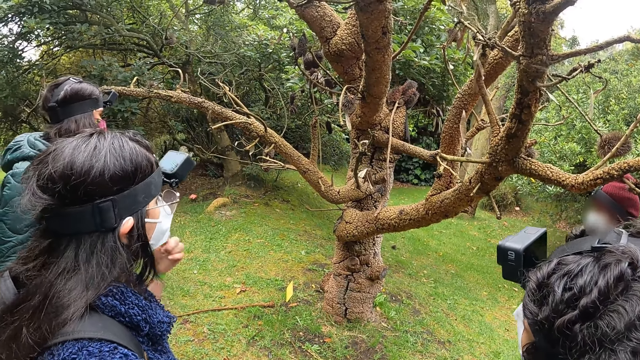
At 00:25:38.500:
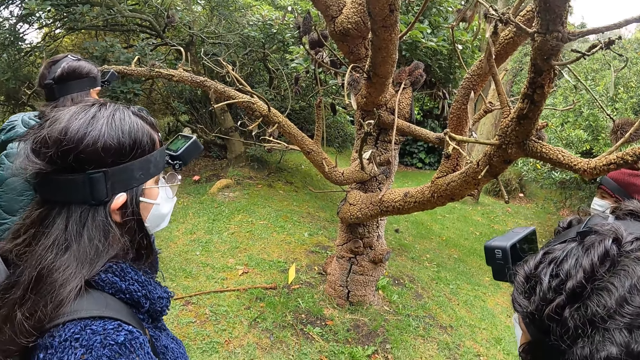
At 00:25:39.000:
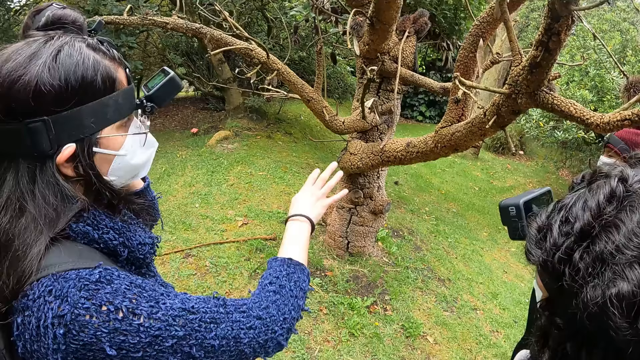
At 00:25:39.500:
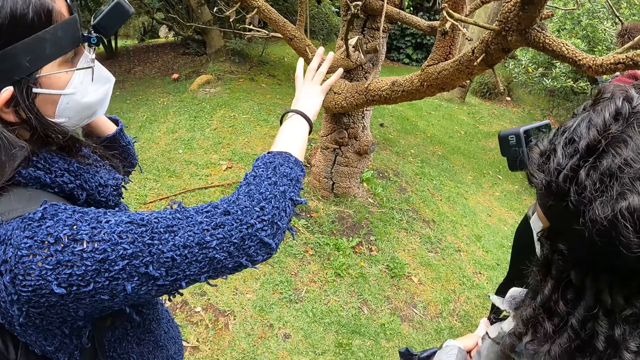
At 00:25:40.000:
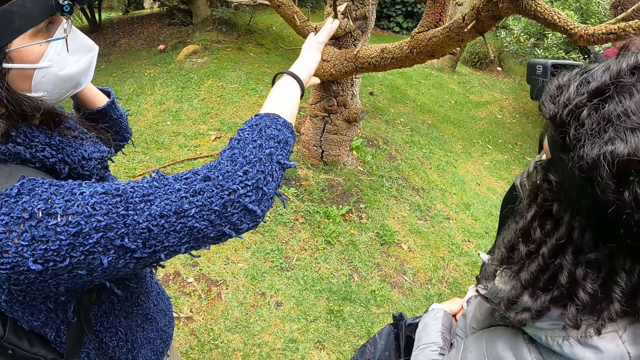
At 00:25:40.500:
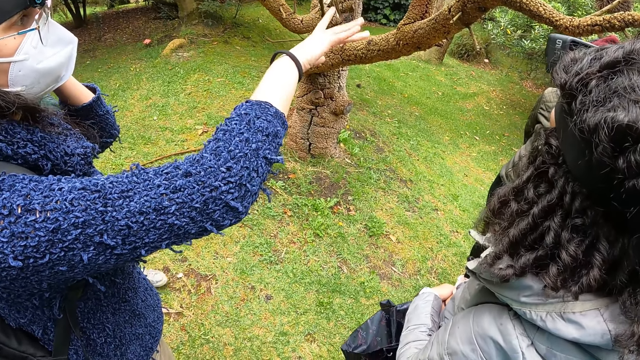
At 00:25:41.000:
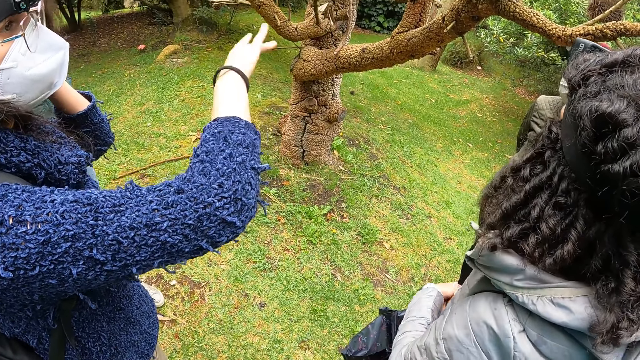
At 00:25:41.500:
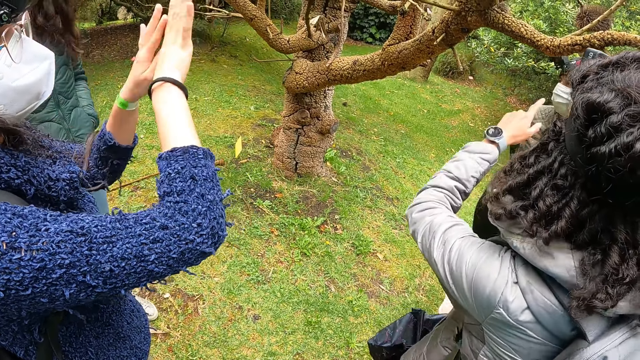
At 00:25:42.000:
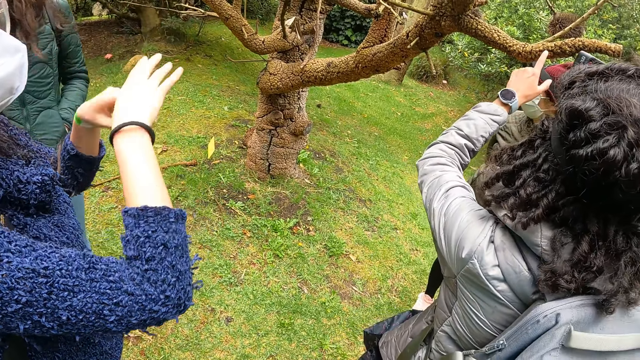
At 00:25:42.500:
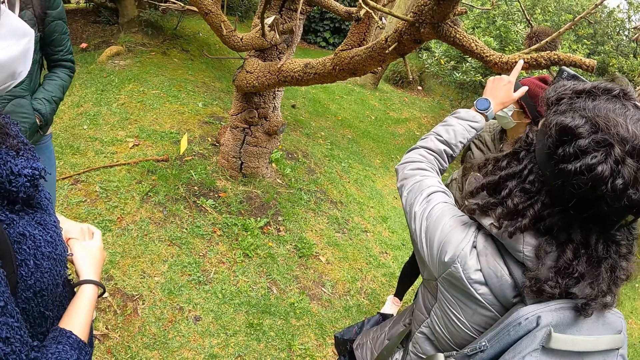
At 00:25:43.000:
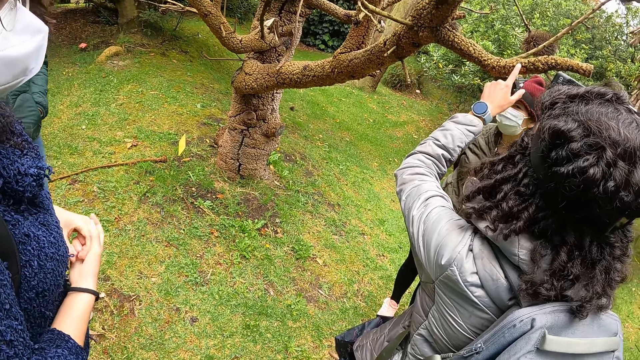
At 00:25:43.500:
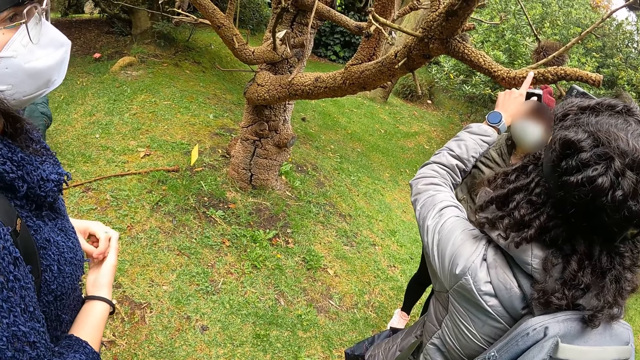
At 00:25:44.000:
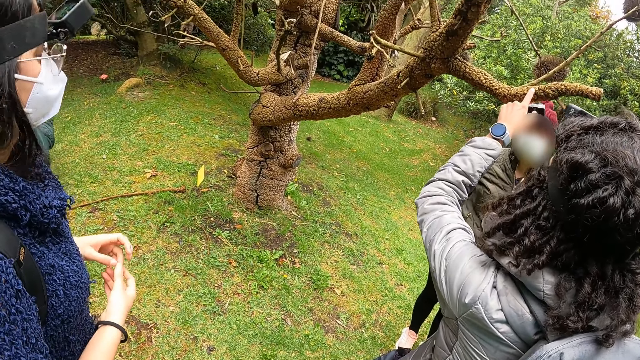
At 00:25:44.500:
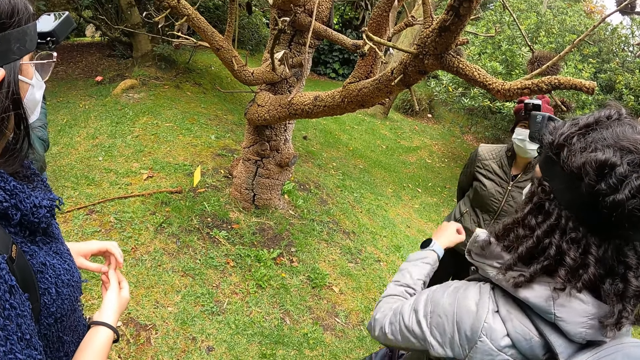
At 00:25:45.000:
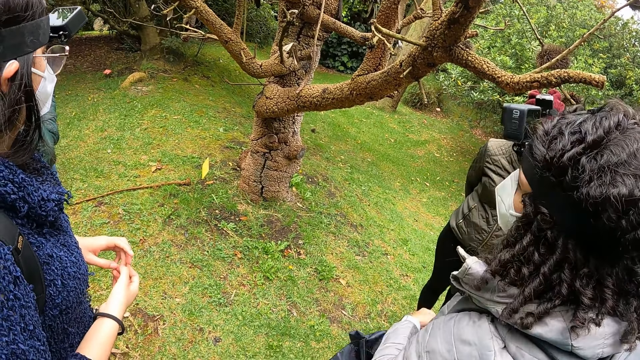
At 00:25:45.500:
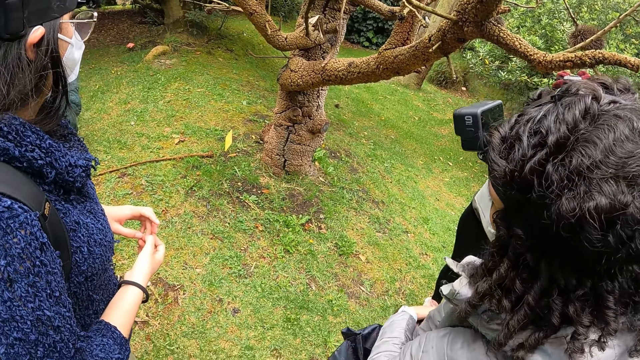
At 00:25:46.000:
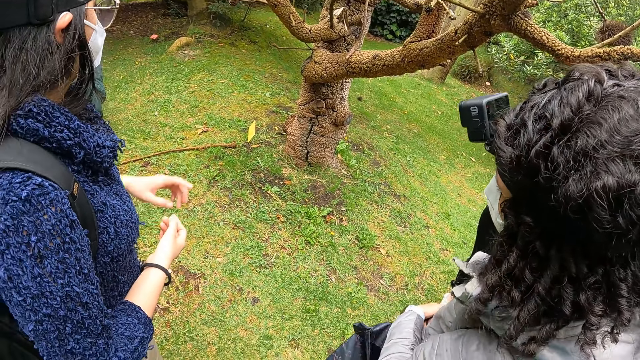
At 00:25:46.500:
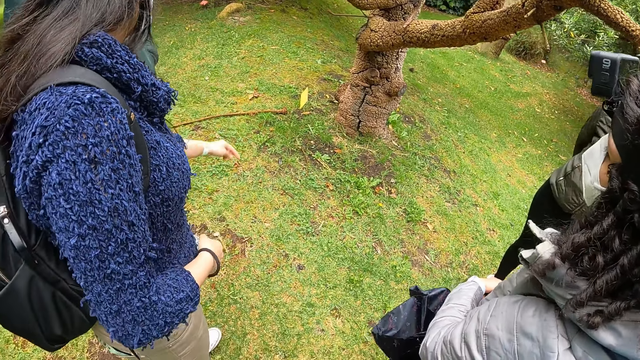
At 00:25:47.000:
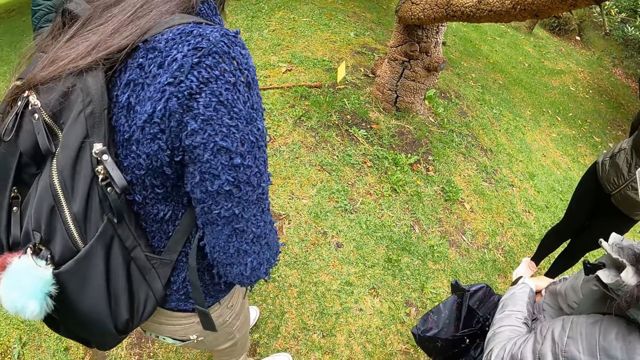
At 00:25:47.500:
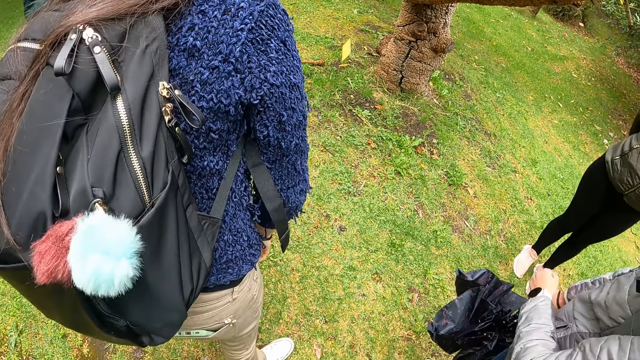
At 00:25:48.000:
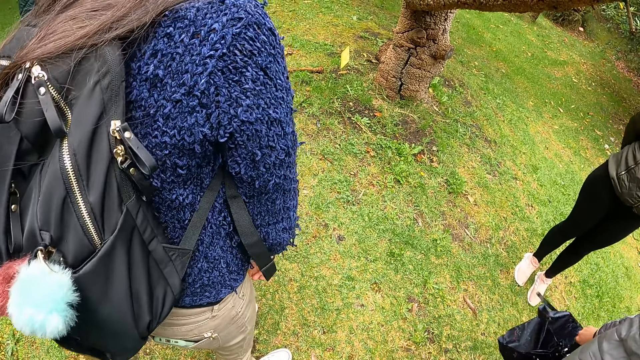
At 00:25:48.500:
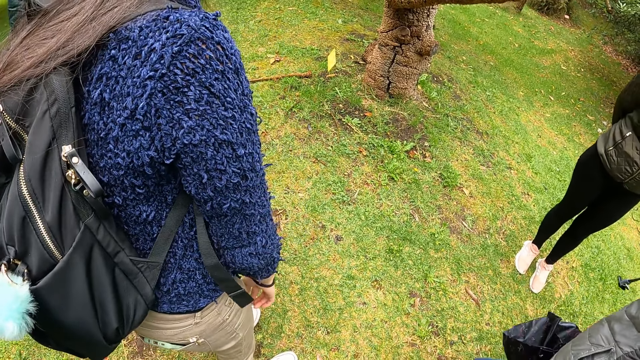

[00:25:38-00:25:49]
A woman raises her left hand towards her head. The woman gesticulates with her right hand. Another woman points. The first woman gesticulates with both hands. The second woman touches a tree with her left hand. The first woman points.

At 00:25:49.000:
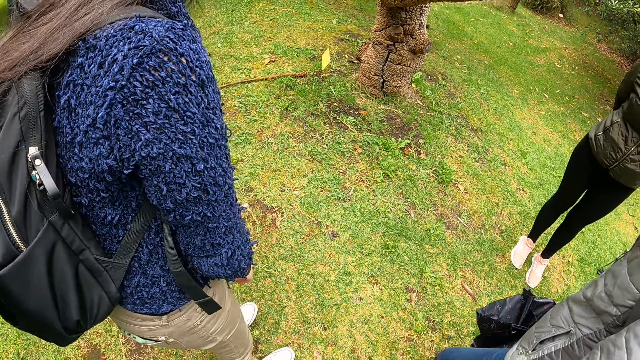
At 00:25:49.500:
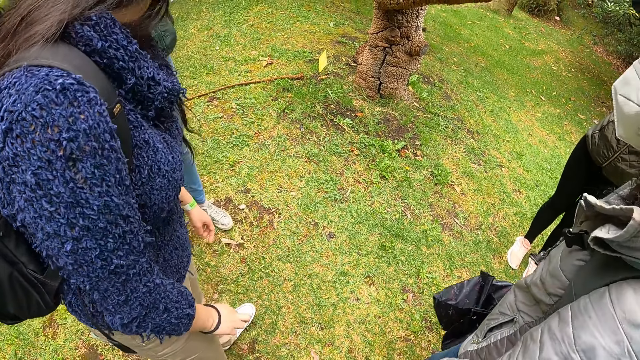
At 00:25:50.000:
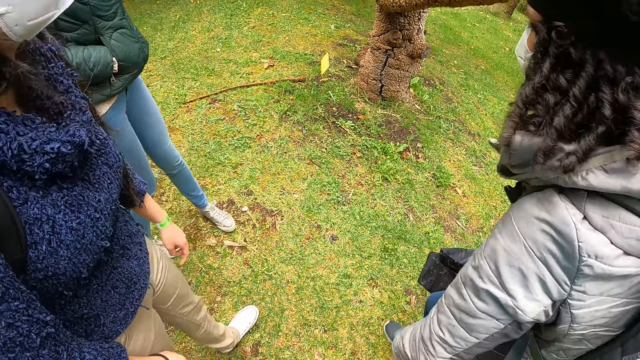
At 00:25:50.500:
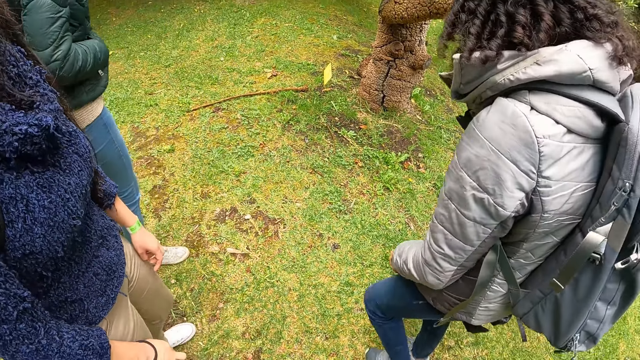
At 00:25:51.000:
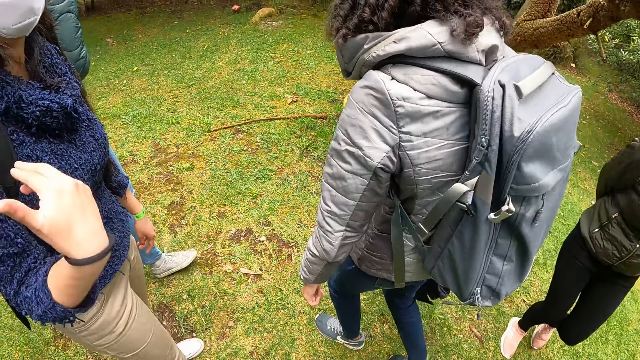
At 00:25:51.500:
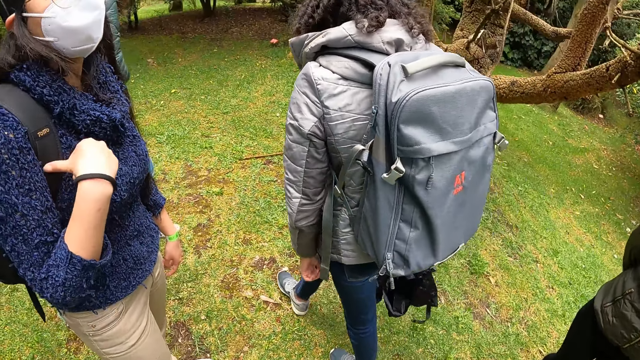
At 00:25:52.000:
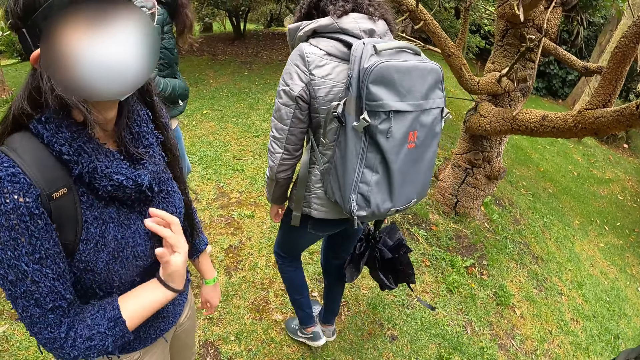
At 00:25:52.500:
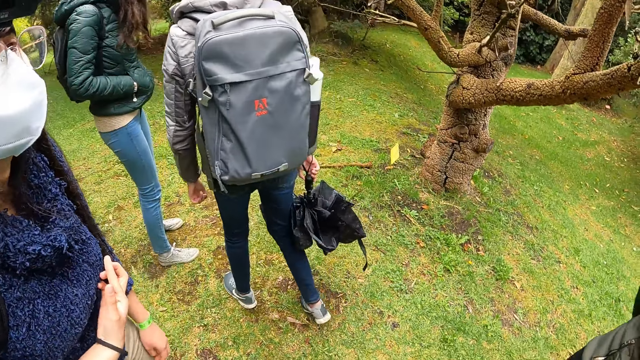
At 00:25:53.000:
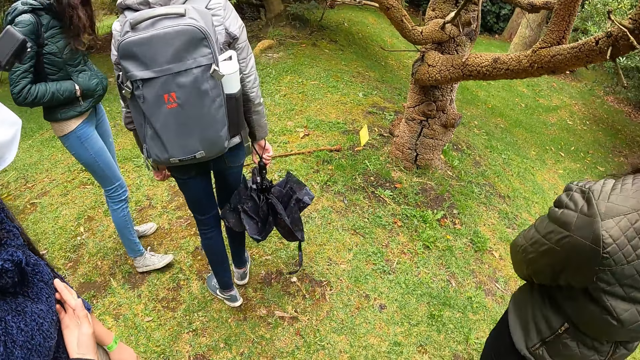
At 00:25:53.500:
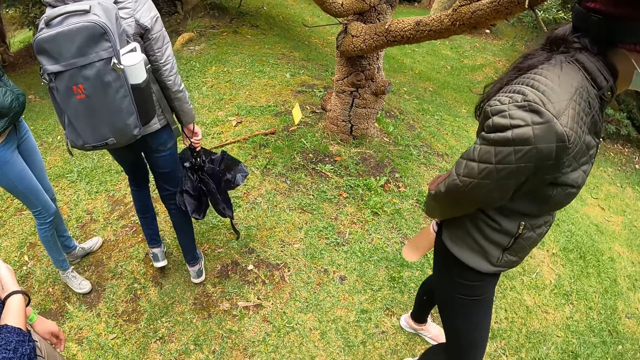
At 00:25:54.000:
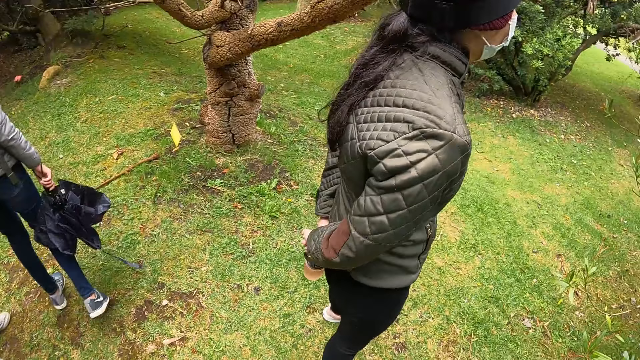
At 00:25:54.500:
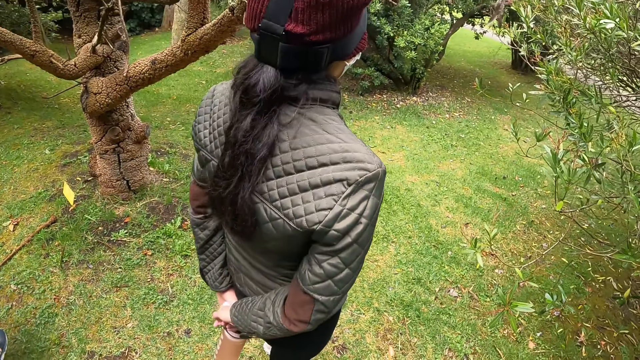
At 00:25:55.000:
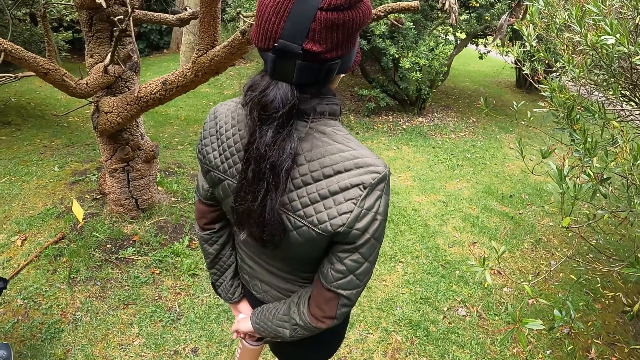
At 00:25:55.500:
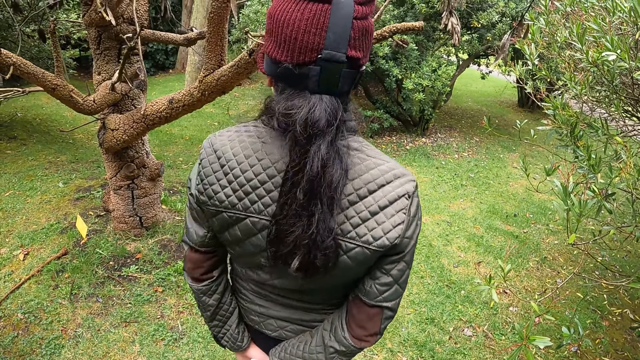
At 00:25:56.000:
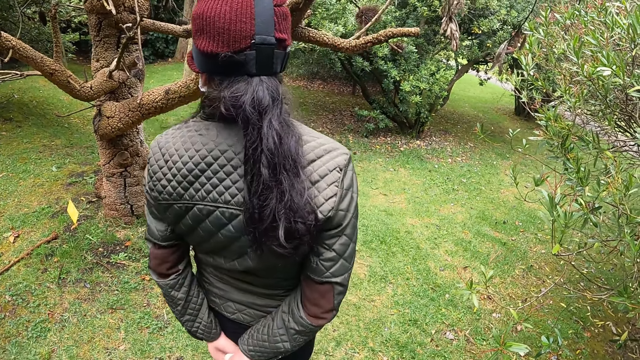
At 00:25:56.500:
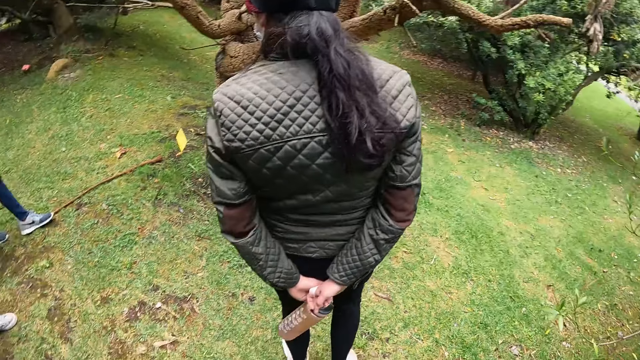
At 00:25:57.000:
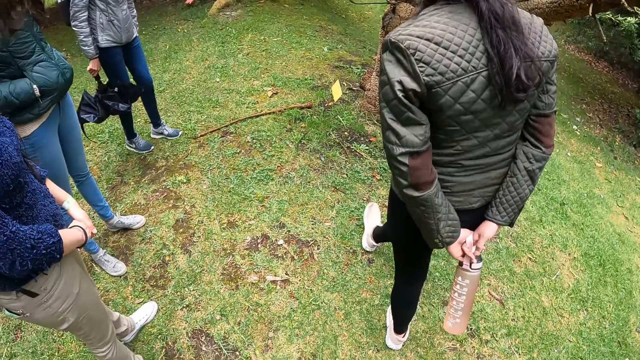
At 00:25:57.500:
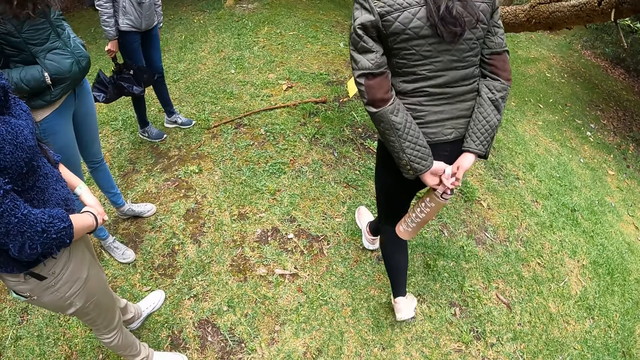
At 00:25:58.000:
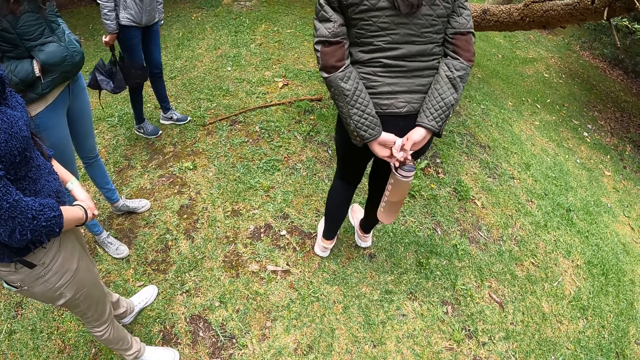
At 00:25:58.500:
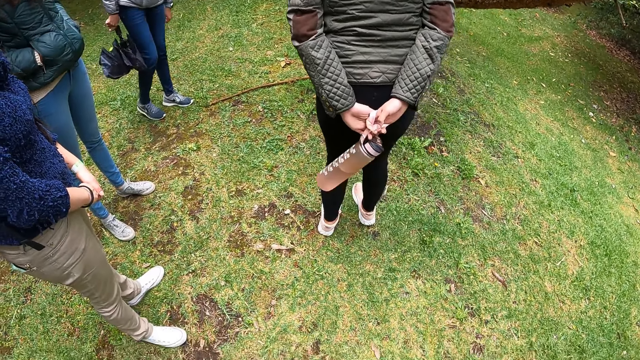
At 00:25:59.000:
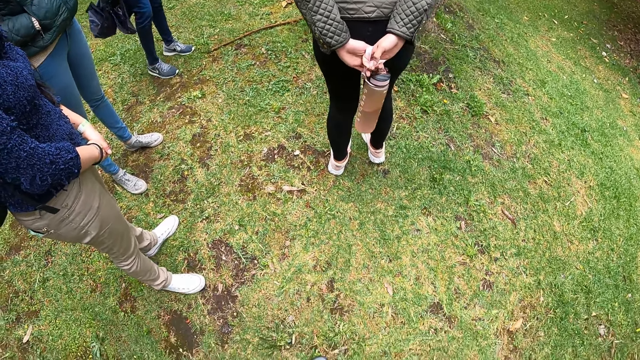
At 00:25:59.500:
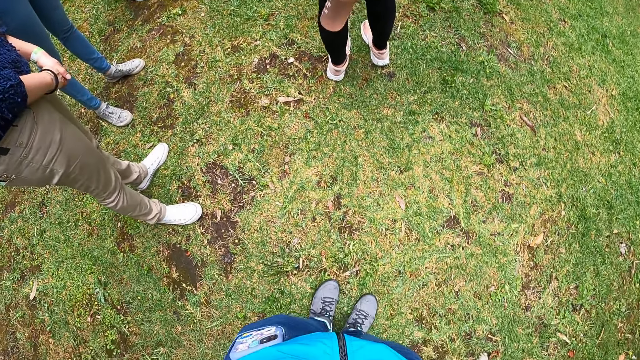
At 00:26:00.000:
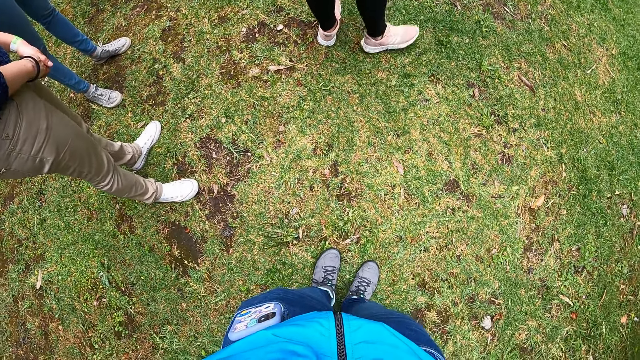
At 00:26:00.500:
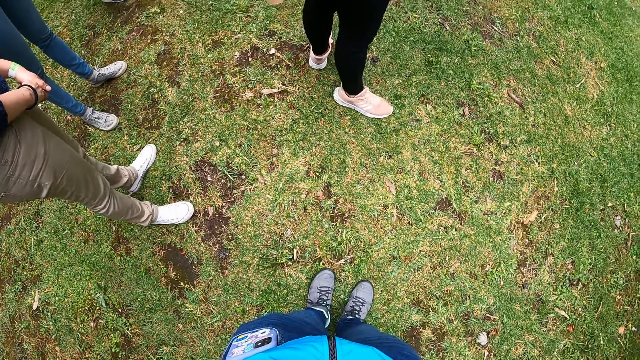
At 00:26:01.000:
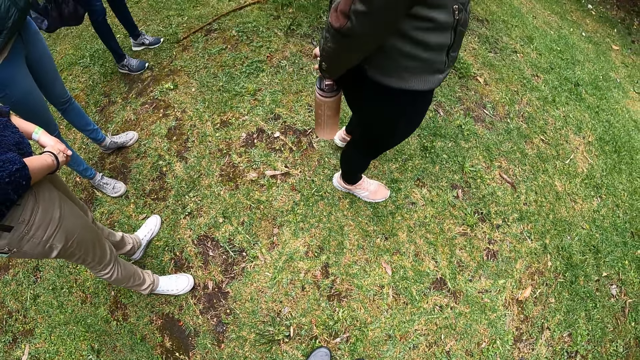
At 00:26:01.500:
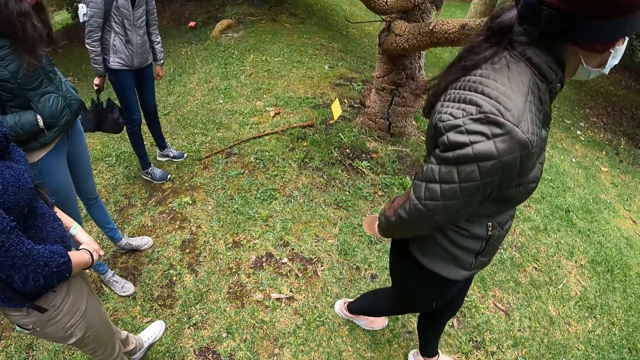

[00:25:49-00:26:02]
A woman interacts with the camera wearer. Another woman moves the right hand. The camera wearer looks around. Another woman walks around. The camera wearer raises both hands.
